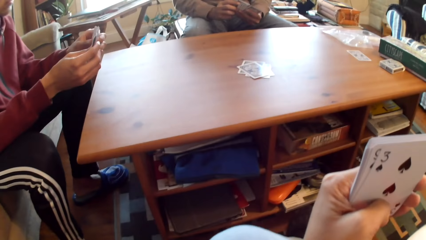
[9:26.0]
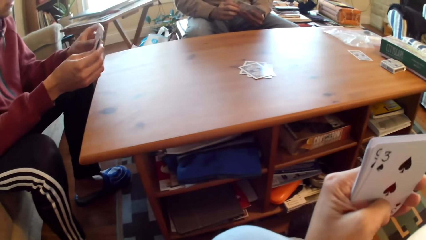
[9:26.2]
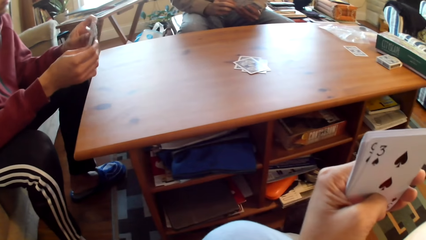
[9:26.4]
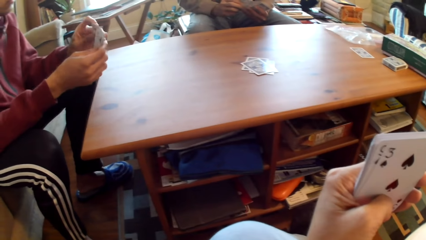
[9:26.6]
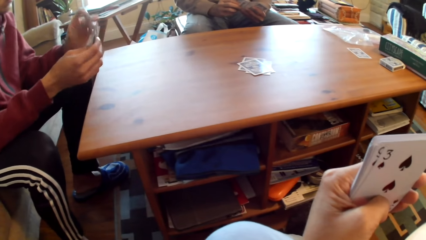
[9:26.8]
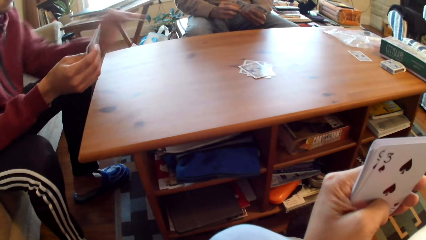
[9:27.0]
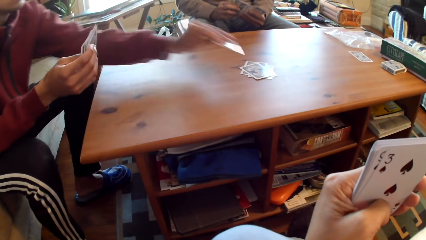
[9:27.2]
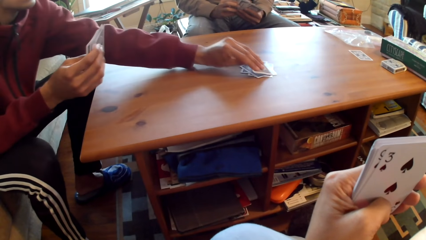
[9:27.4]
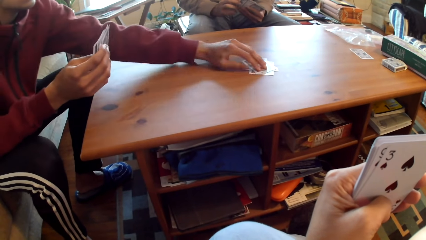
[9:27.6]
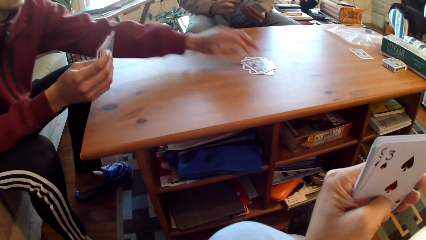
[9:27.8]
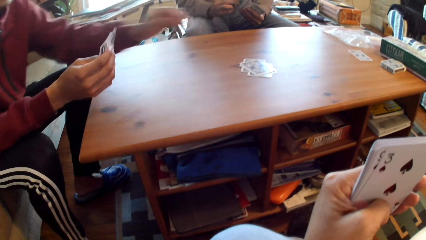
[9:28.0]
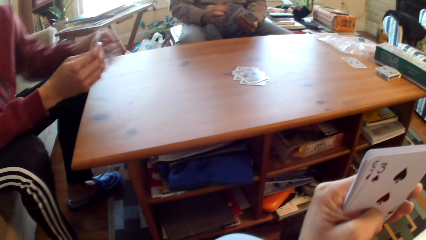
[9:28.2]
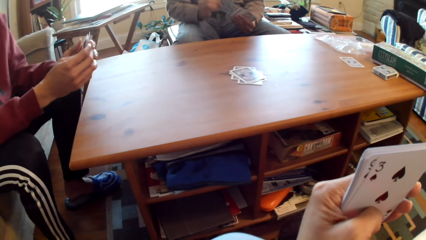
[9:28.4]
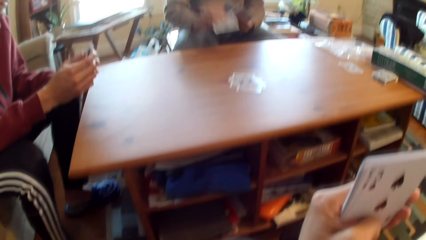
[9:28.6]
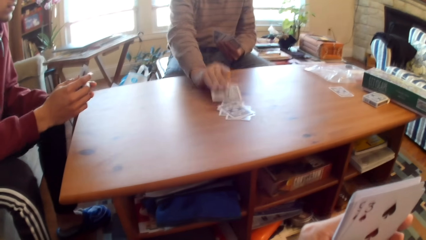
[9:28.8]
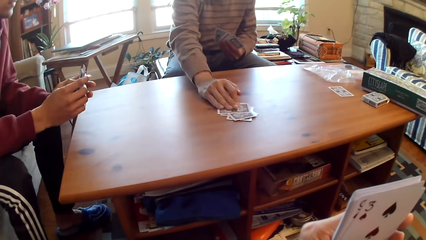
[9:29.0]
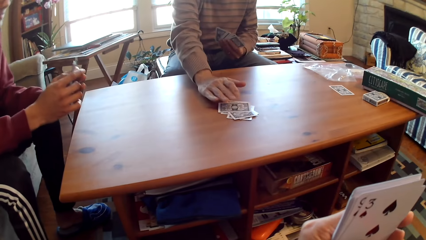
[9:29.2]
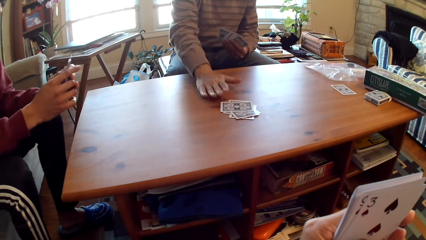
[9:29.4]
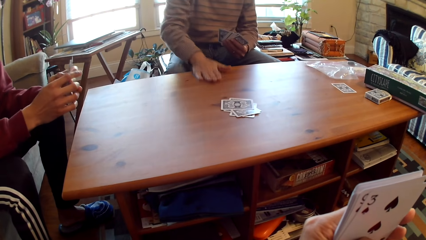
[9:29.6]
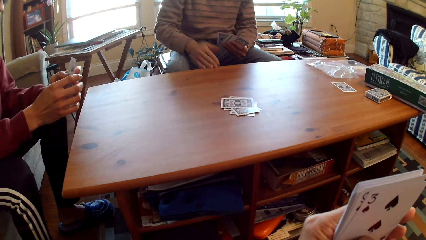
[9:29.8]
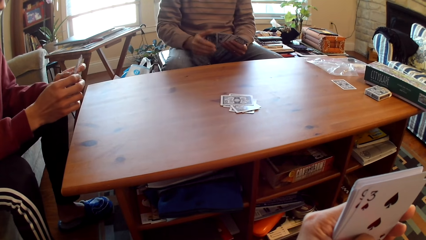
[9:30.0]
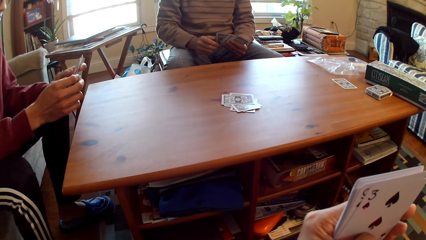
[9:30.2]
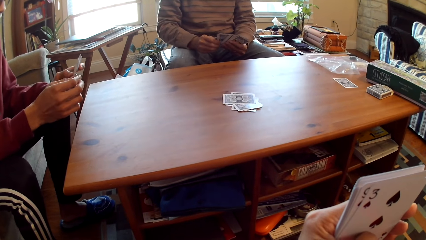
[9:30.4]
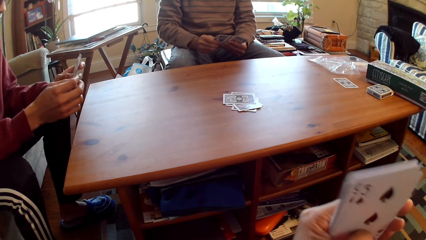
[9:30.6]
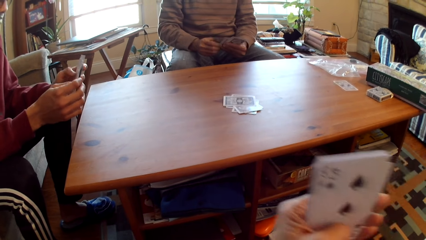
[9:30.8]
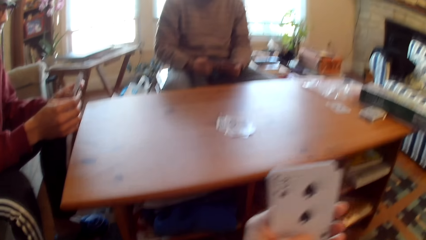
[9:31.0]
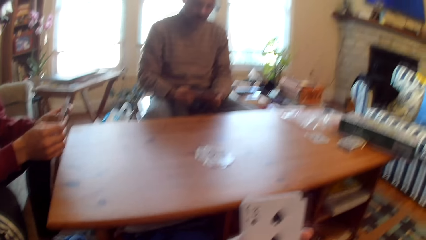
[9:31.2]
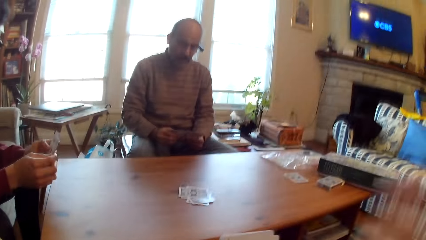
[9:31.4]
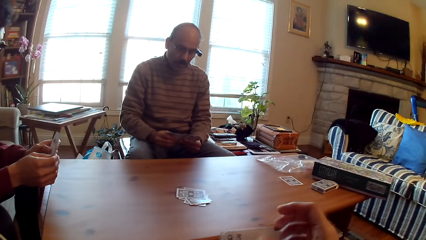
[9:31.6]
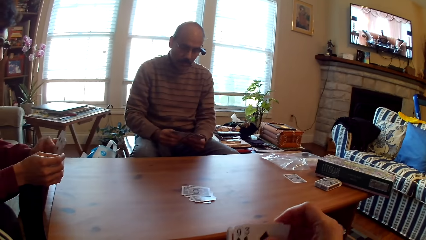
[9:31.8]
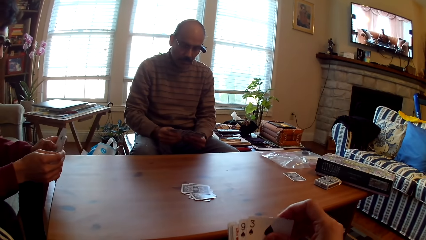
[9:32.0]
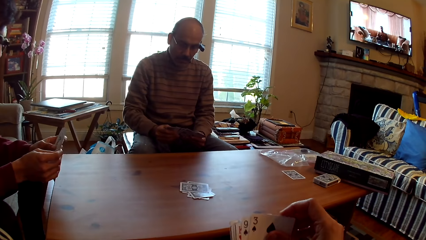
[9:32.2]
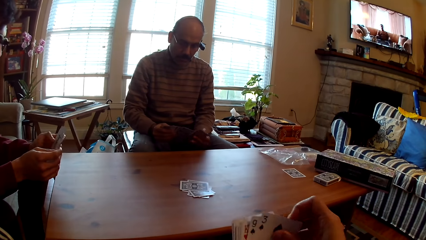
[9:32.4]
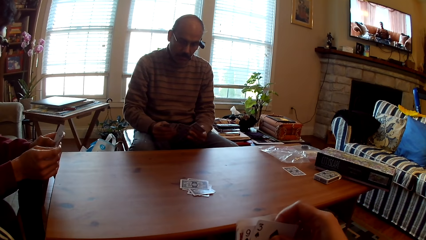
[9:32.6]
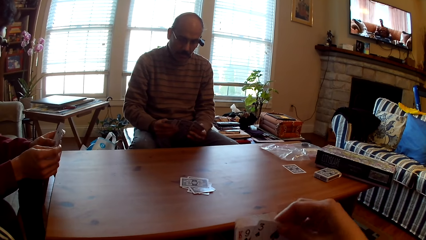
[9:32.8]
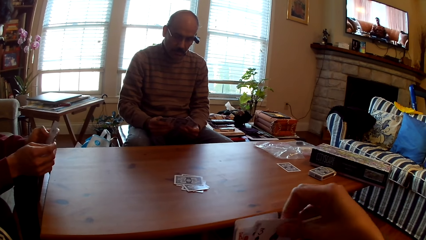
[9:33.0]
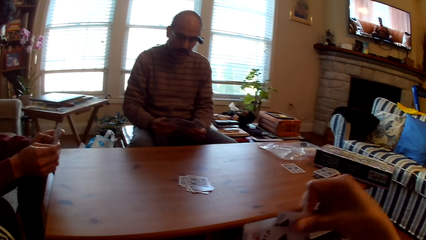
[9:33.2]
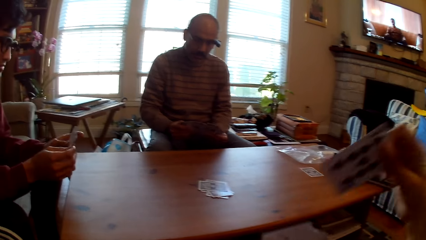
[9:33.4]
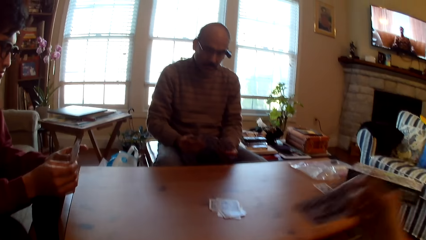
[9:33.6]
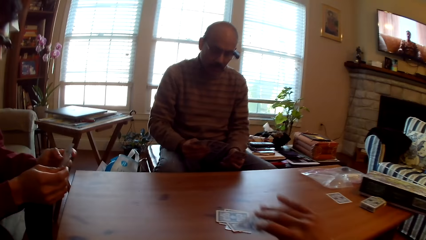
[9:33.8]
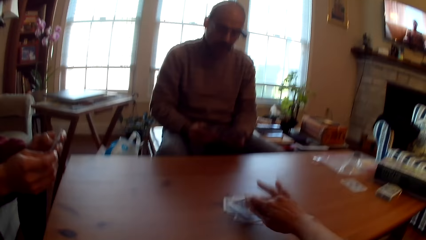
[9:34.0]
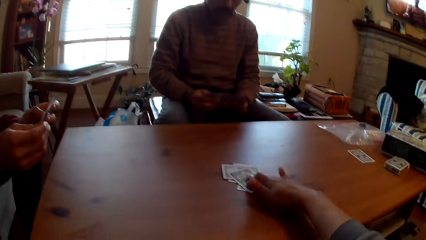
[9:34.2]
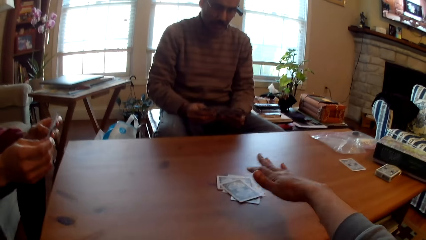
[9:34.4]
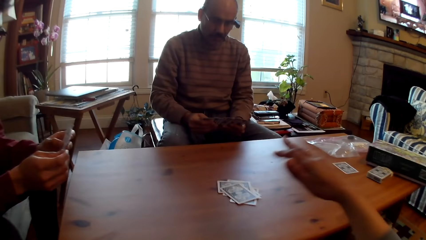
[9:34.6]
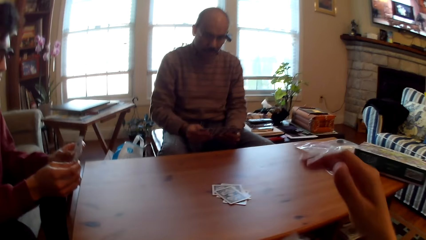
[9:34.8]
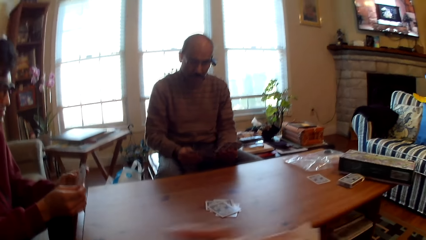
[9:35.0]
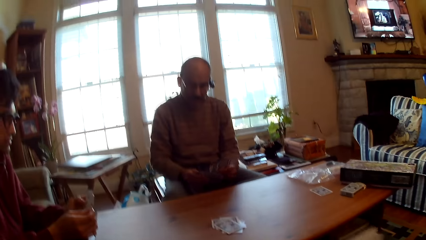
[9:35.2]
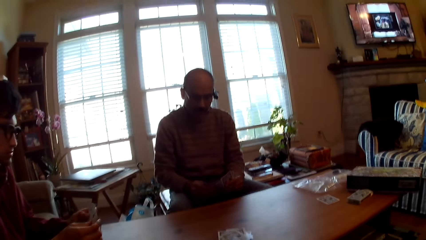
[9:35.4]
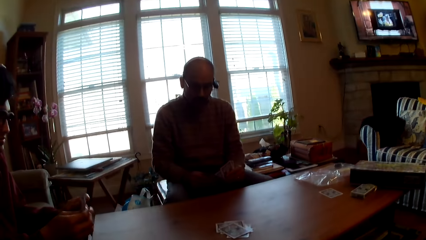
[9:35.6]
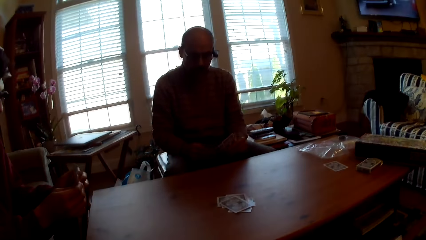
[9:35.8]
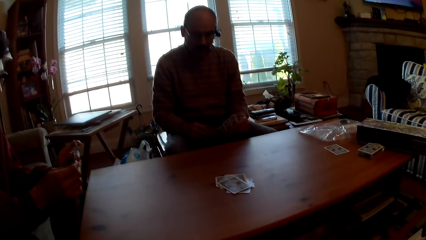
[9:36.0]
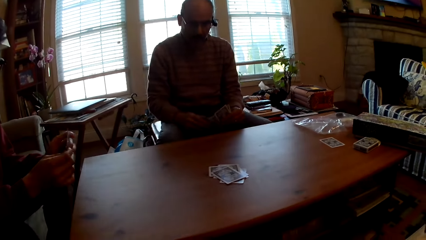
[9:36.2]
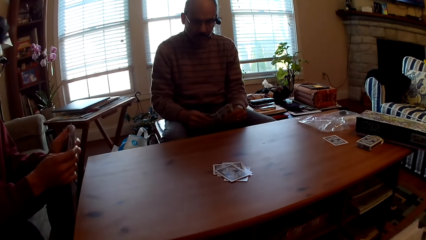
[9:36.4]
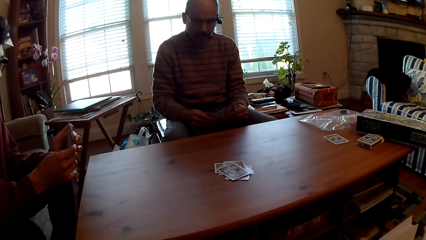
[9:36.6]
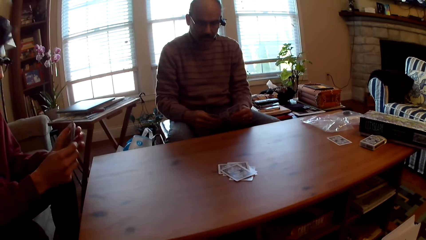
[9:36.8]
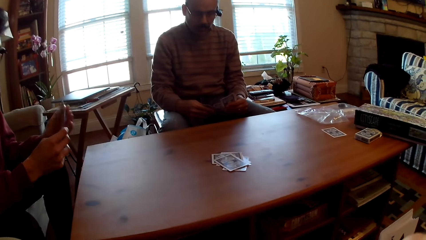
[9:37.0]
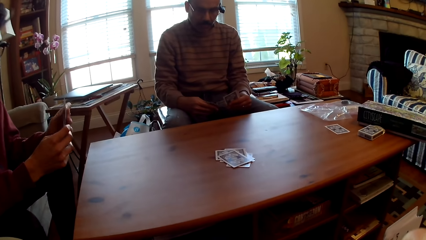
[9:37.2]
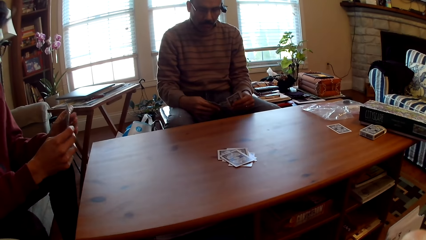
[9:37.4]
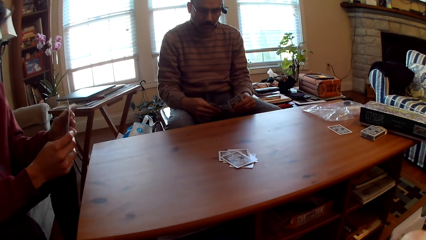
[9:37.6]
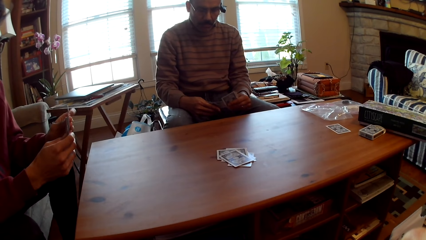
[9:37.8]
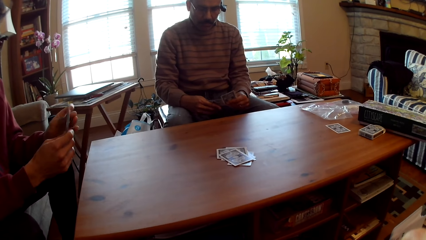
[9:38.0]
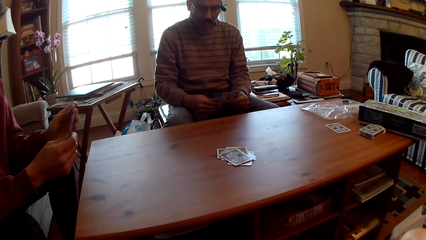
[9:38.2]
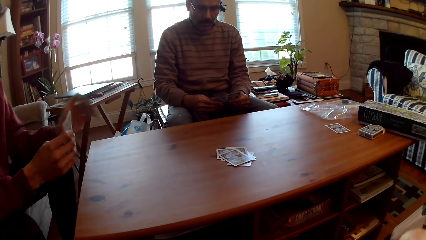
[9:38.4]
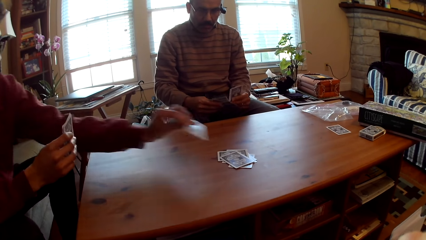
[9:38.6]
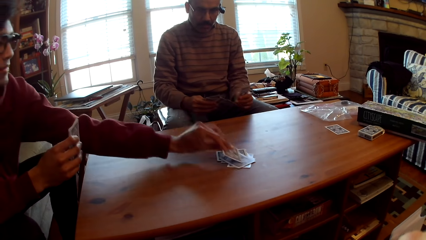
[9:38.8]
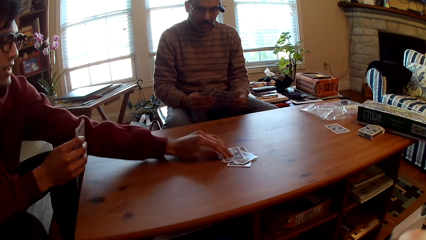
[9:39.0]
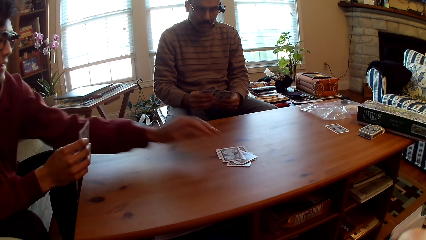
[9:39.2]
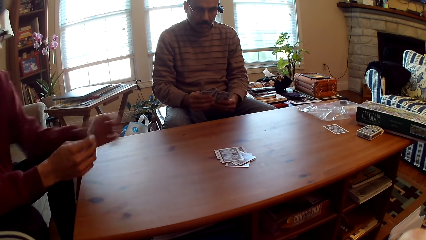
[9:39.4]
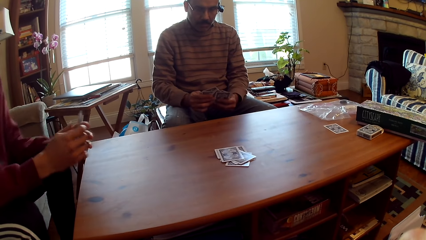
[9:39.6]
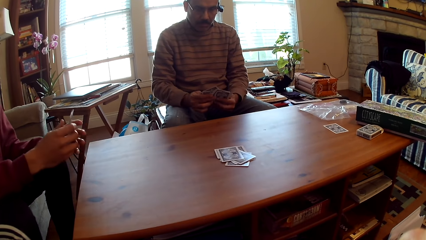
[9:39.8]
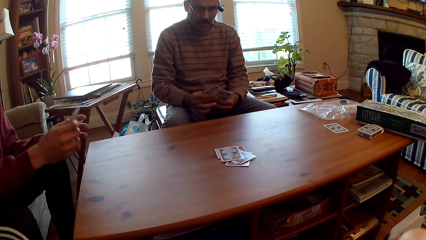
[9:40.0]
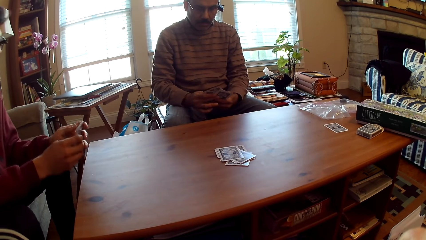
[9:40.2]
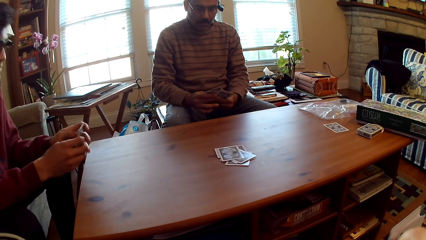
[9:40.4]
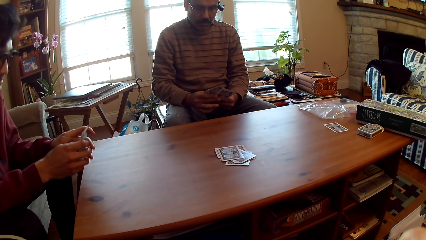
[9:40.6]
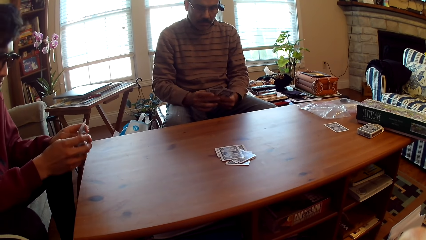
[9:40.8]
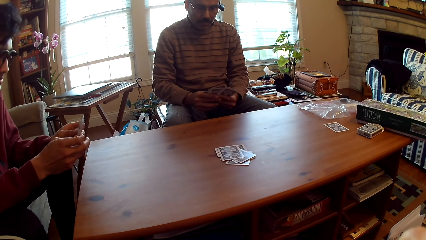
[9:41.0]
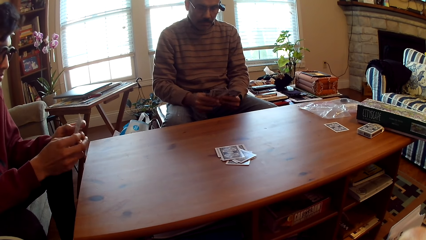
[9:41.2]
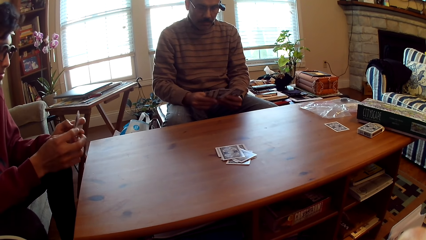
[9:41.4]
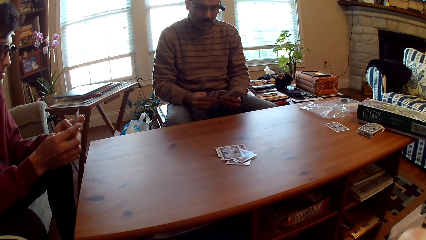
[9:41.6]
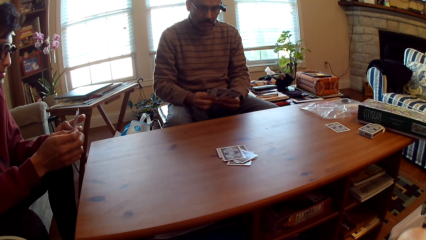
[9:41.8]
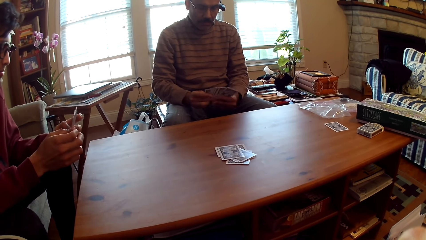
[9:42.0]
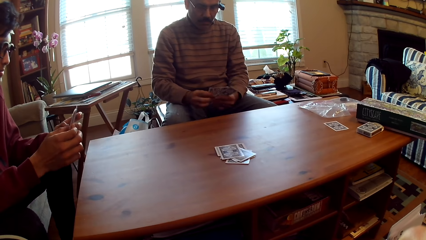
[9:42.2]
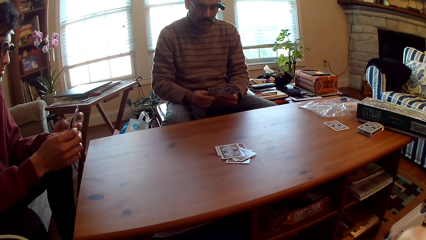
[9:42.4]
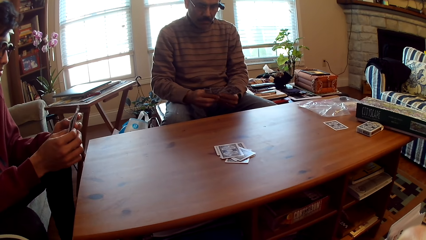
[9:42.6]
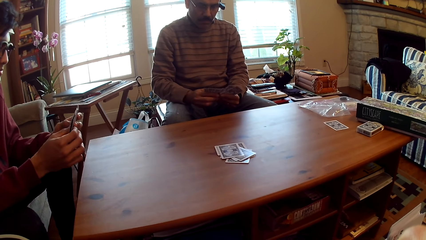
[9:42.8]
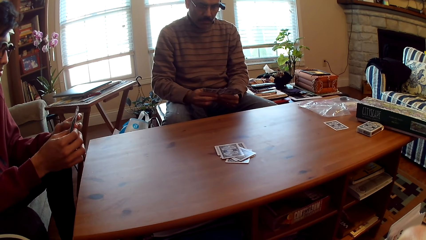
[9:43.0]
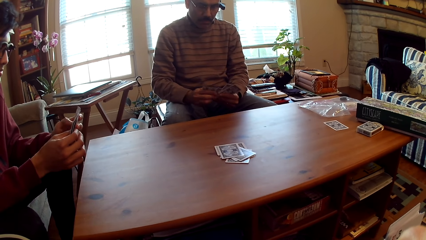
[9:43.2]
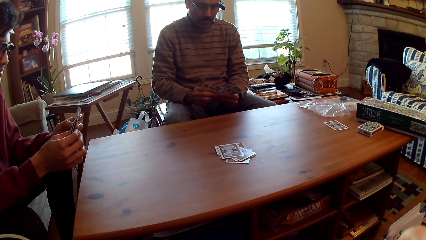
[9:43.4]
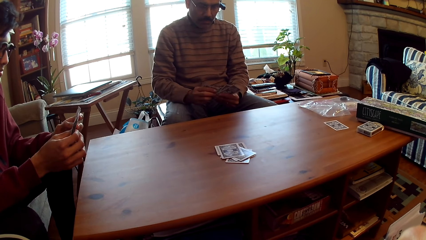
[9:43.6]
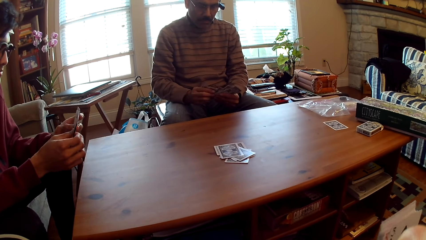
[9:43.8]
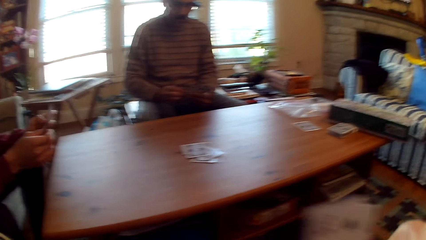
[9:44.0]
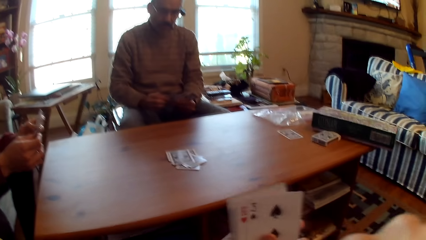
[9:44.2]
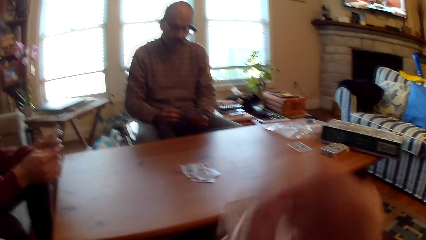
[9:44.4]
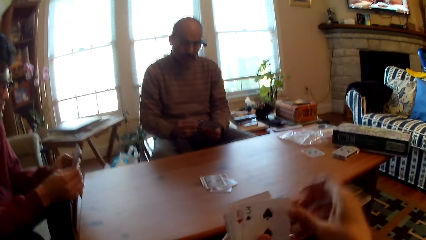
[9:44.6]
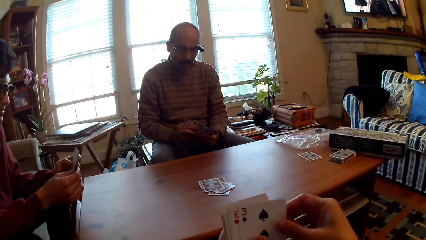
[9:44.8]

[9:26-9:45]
A man puts the card on the table. A person plays poker. Another person plays poker. Another man puts the card on the table. The camera wearer plays poker. They put the card on the table. The first person plays poker. The first man puts the card on the table. The other person selects cards. The first person selects cards.
